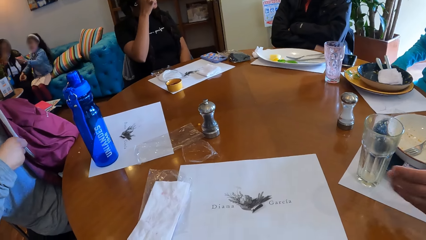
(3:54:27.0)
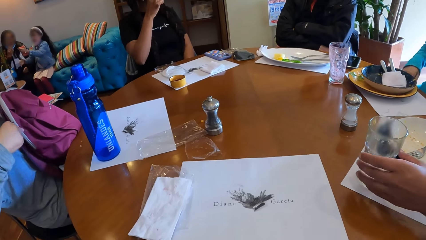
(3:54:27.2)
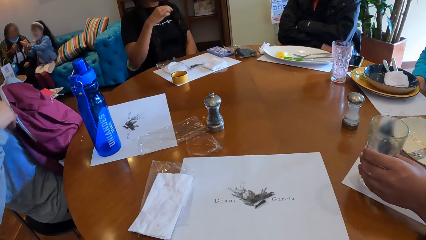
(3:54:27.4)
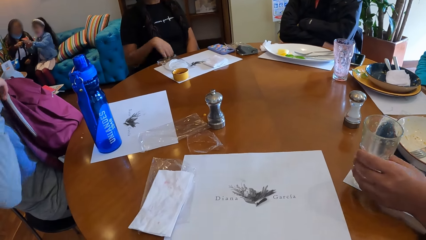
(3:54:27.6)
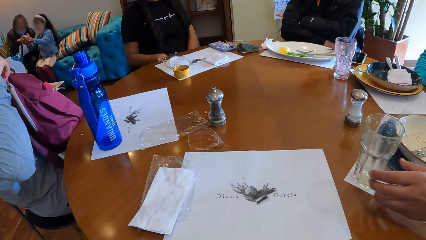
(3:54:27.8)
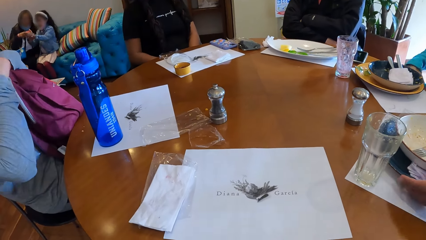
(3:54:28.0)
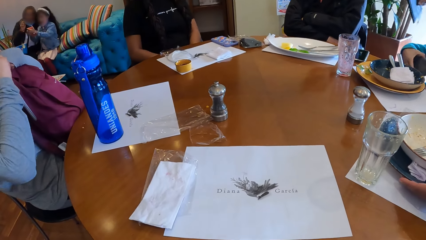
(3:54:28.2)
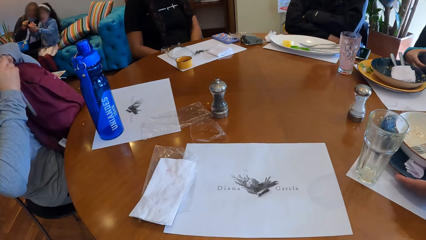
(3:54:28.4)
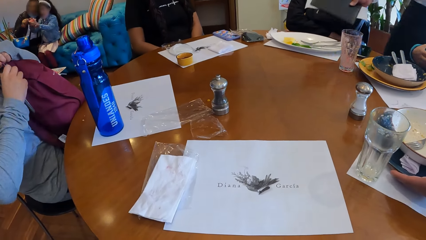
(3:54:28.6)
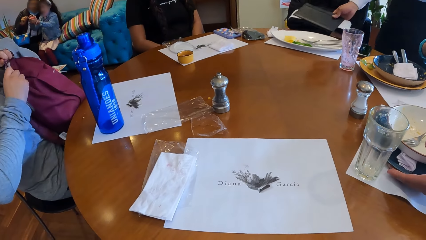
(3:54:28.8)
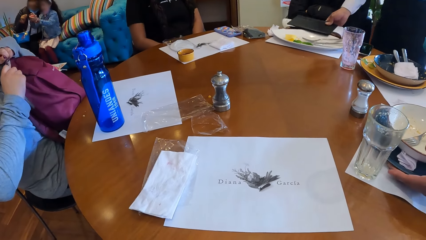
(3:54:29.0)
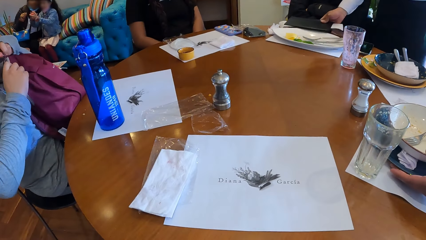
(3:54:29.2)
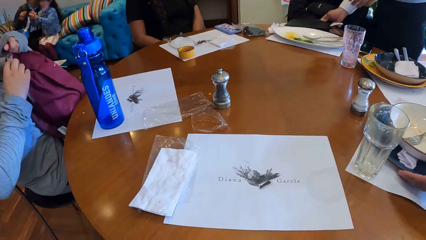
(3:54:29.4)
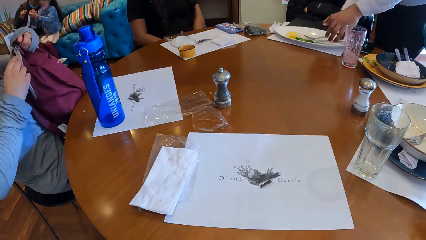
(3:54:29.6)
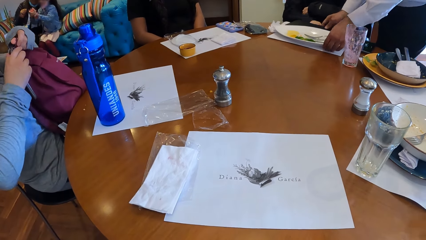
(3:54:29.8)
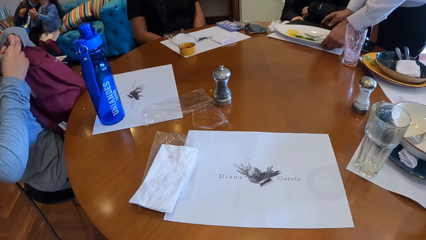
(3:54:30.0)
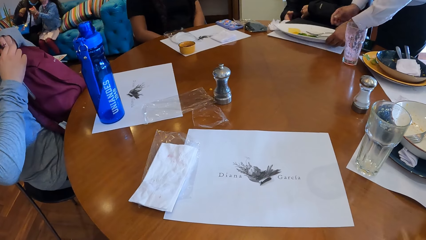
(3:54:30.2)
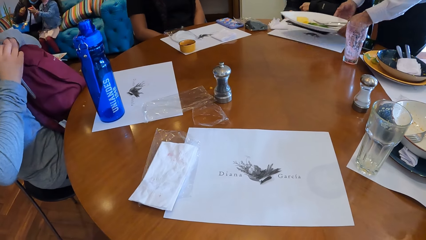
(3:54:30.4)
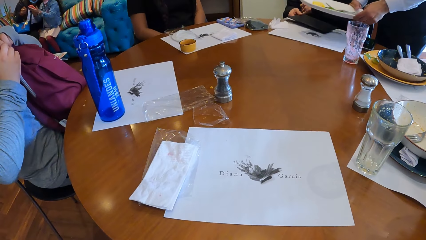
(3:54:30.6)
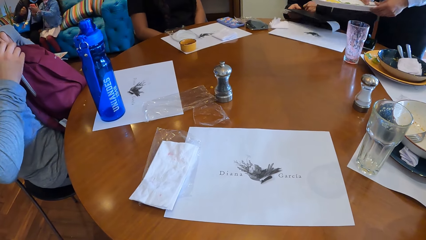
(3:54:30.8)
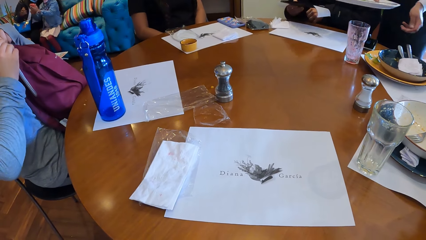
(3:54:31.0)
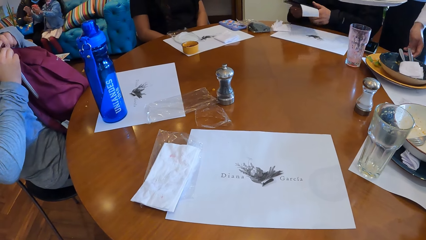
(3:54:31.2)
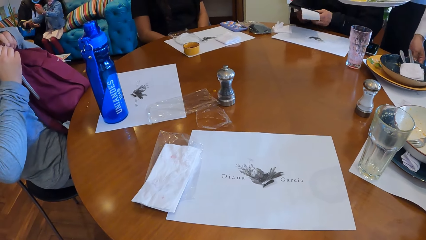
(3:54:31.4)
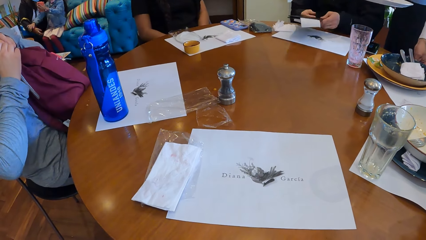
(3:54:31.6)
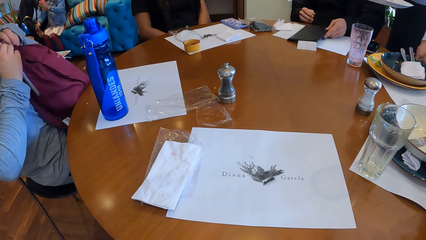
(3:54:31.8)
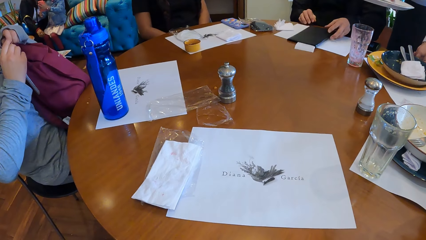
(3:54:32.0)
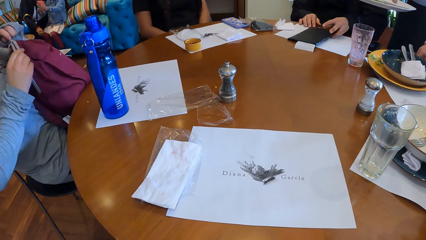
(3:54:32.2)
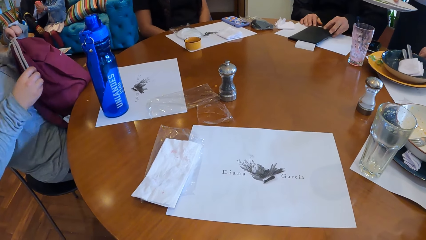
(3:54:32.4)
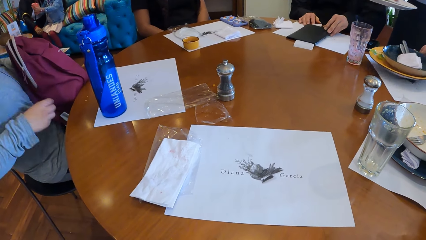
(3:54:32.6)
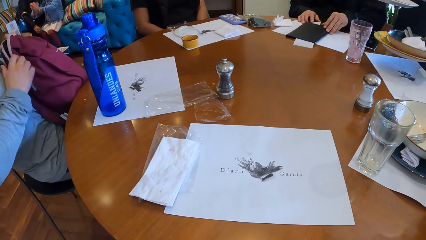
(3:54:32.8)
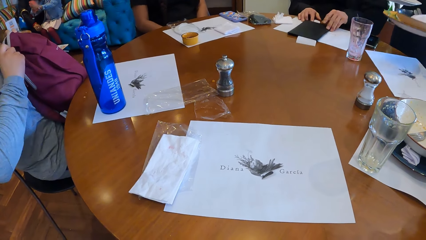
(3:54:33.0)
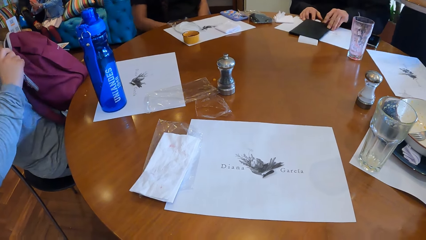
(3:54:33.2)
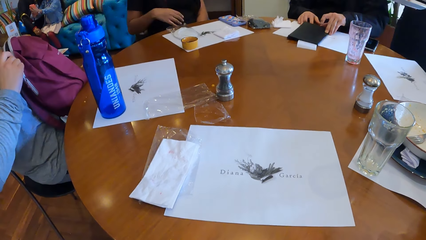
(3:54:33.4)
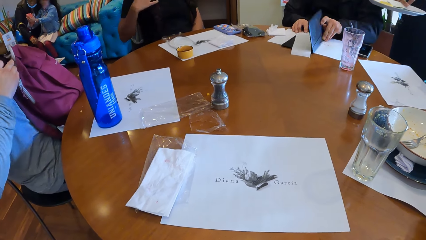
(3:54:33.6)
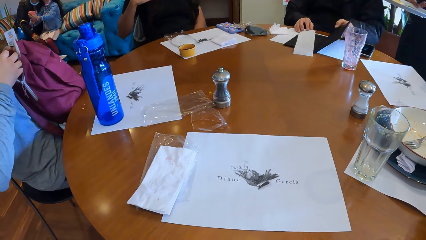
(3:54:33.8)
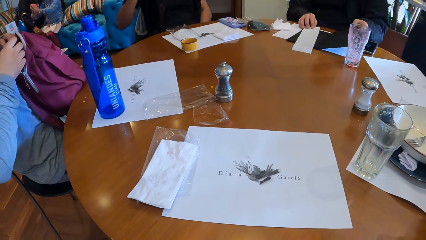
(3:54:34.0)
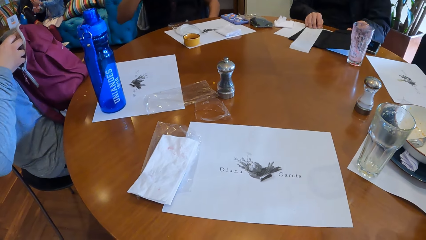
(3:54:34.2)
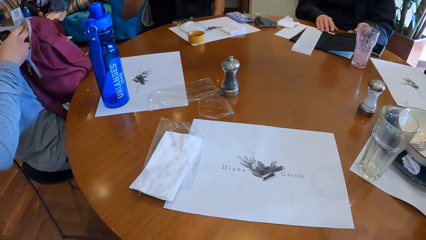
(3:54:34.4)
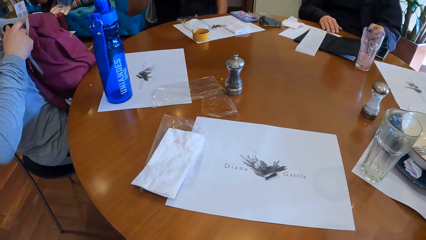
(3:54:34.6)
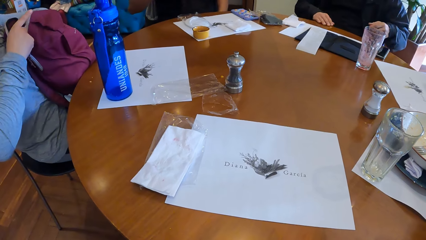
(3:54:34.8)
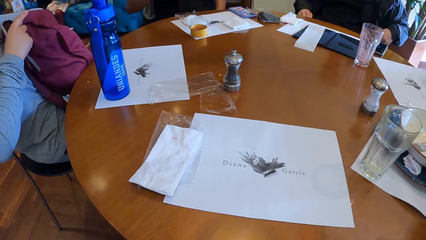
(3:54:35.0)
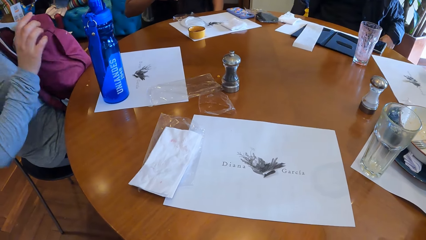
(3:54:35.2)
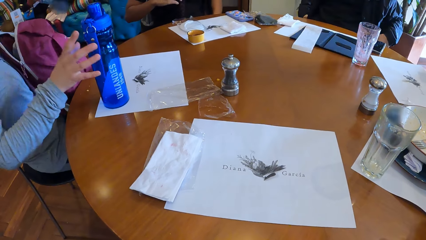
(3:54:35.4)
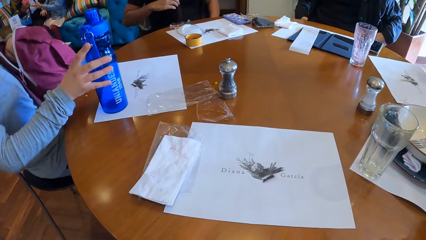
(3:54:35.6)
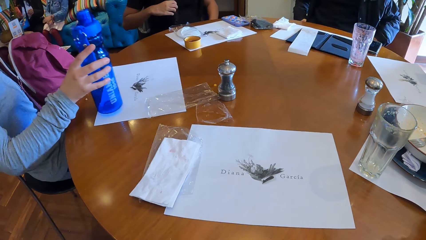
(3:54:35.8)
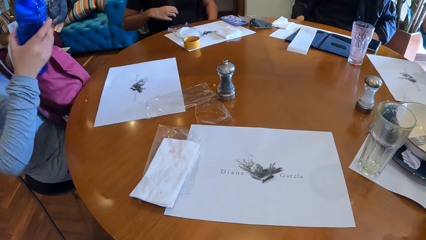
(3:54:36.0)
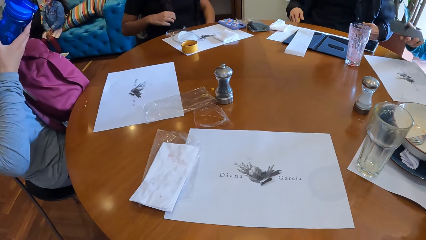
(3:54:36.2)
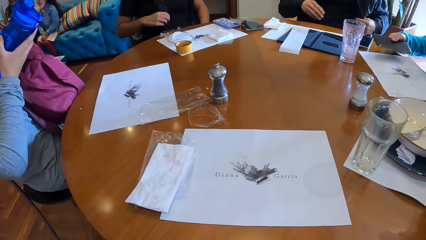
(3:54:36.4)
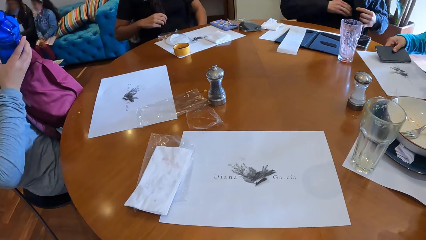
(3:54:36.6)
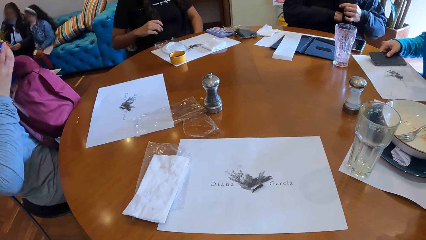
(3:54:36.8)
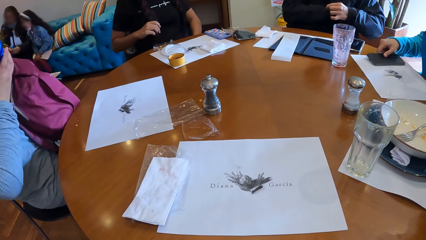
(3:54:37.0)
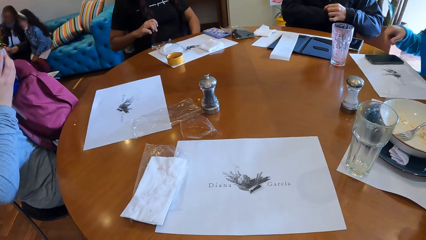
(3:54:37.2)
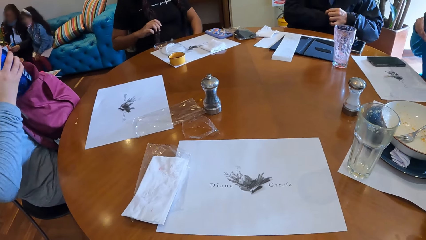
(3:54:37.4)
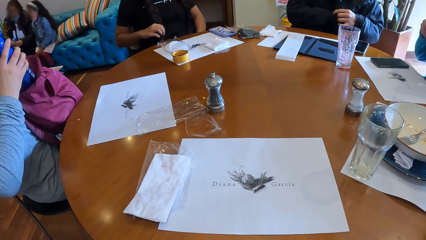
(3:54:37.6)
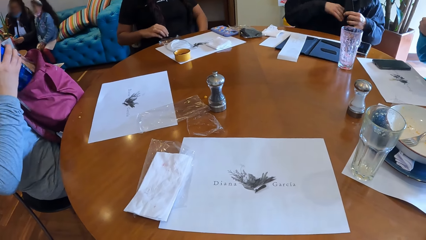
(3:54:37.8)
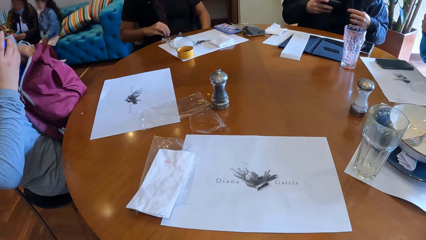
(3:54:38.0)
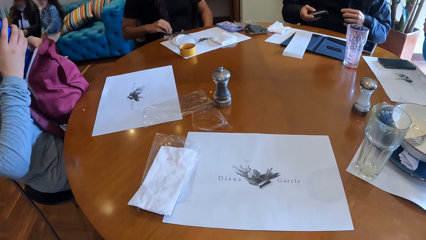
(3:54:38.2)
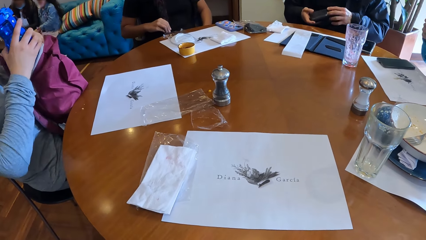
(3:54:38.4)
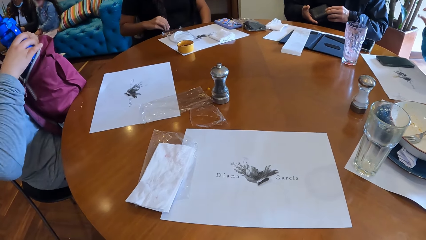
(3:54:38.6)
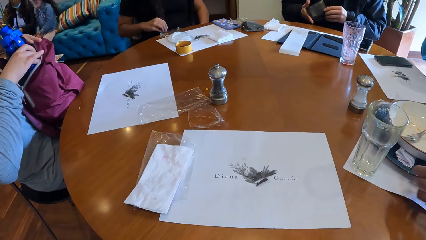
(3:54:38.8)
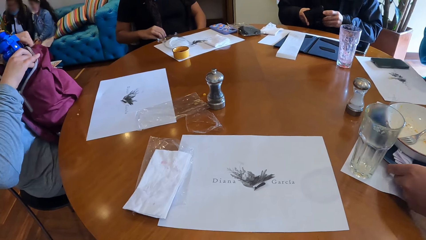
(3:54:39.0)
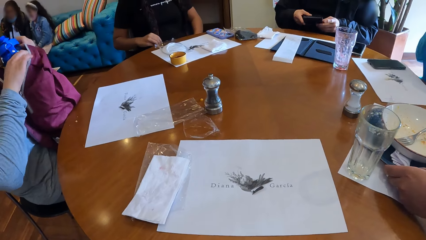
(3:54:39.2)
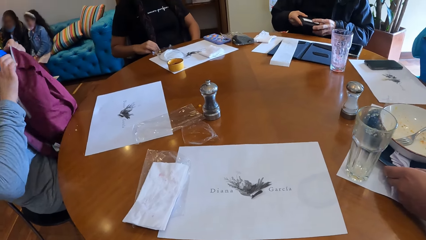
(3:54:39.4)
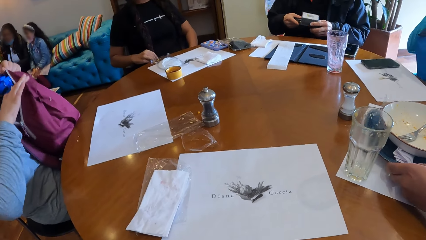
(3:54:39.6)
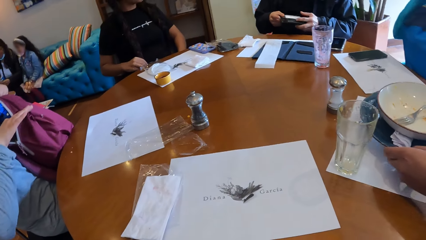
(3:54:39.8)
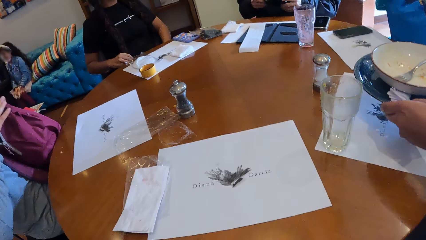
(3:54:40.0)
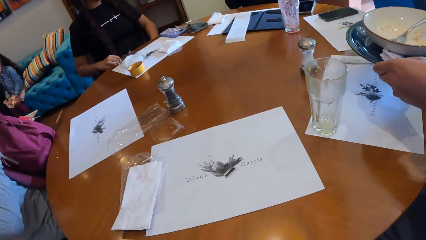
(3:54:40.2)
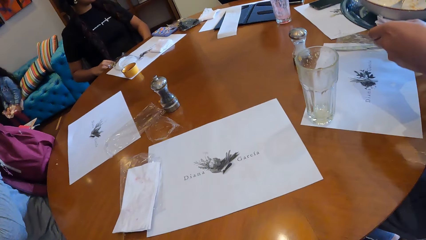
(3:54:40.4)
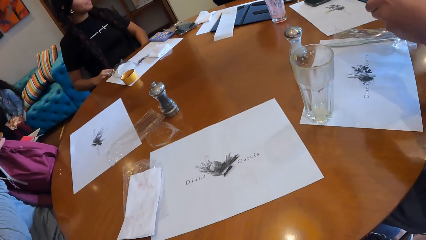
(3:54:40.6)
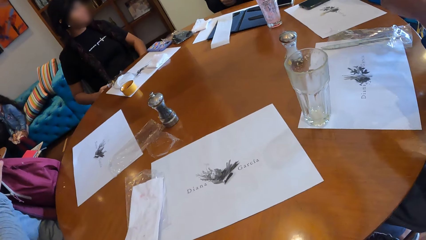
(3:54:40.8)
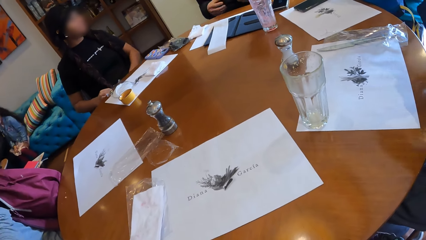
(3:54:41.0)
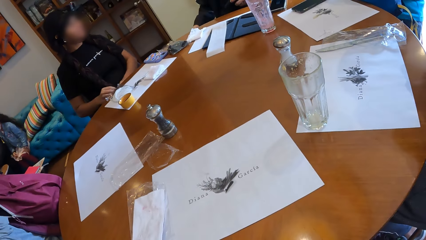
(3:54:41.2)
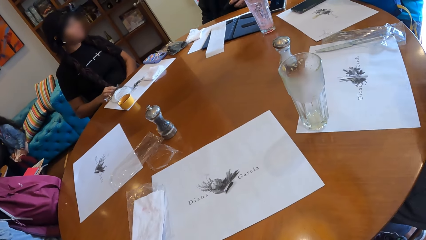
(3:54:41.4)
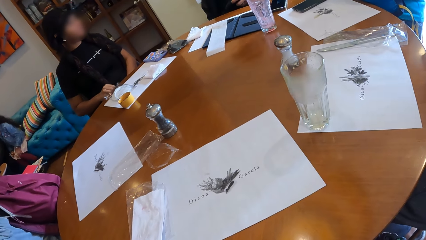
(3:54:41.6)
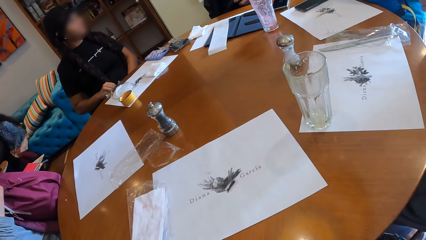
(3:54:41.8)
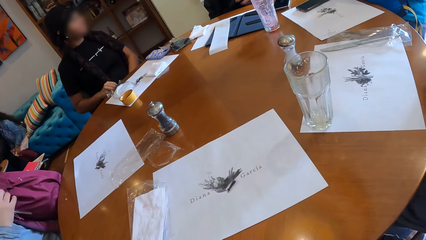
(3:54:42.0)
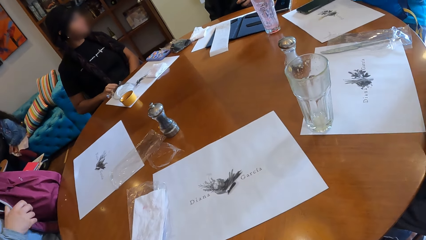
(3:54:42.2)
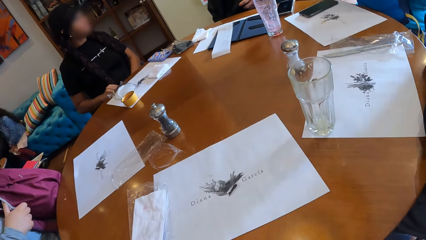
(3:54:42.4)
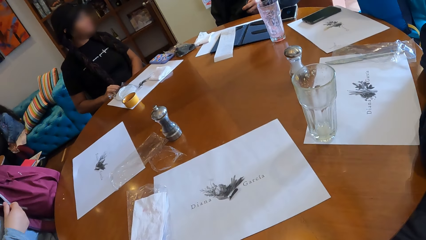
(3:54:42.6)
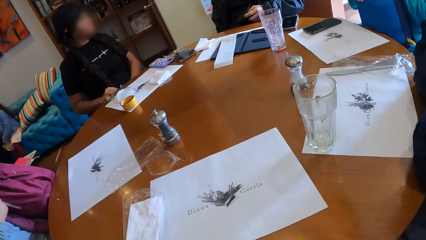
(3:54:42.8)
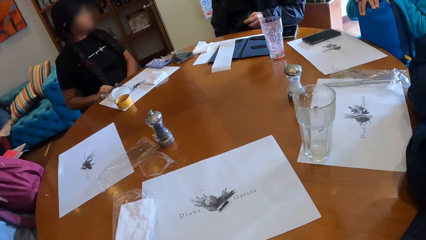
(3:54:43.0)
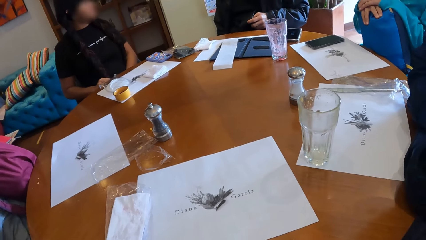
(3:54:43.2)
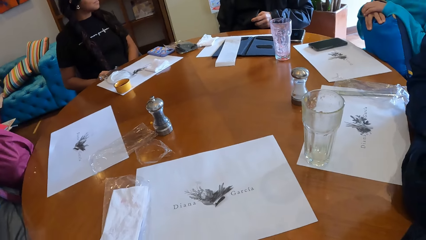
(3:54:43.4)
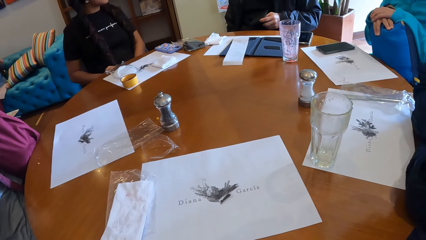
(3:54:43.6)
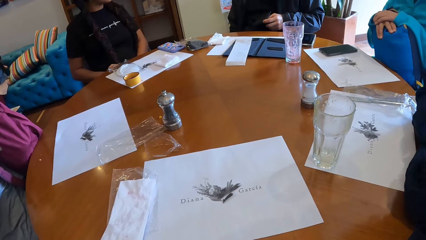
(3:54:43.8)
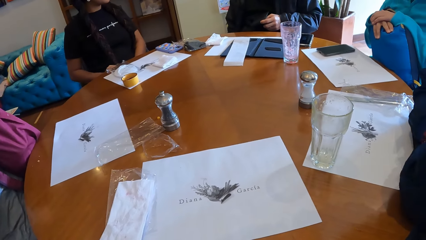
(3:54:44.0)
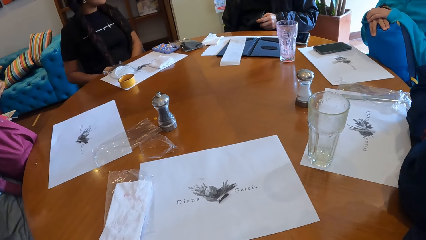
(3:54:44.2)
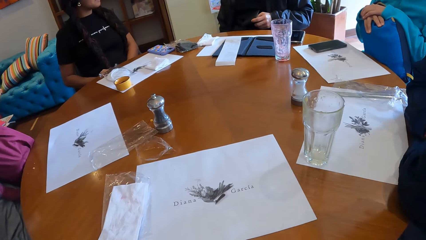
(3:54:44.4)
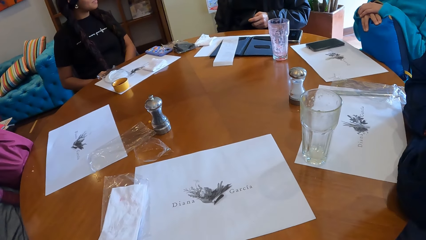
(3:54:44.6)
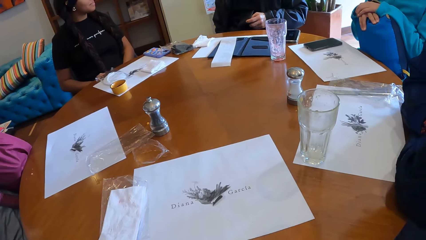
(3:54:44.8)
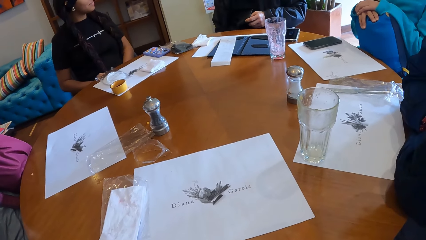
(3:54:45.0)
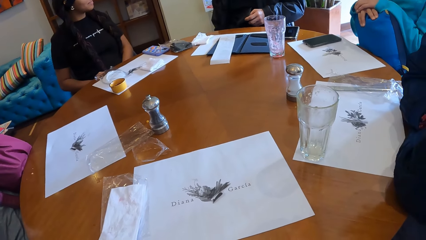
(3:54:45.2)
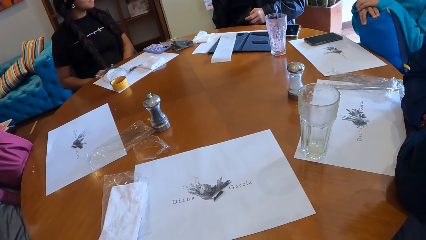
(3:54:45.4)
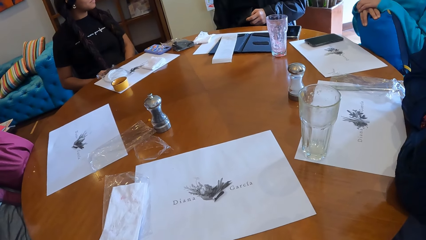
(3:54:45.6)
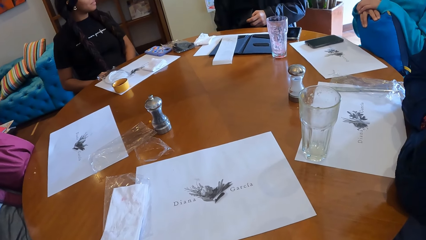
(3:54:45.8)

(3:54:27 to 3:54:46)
A woman opens a bag zip on her lap with her right hand. A man moves a glass cup on the paper on the table with his right hand. A lady lowers her hand. The man moves a plate on the paper on the table with his right hand. Another man drops a receipt case on the table with his right hand. The second man carries a plate from the table with his left hand, passes the plate from his left hand to his right hand and carries the plate from the table with his left hand. A third man opens the receipt case on the table with his left hand. The lady adjusts her clothes. Another lady pushes a file. The third man adjusts his sweater with his left hand. The woman puts the water bottle in the bag. The third man brings out a wallet from his sweater with his right hand. Another woman drops a phone on the paper on the table. The other lady takes the wallet. The third man opens the wallet with both hands. The first man carries the plate on the paper on the table with both hands. The first lady touches the hair. The first woman closes the bag zip on her lap with her right hand.
